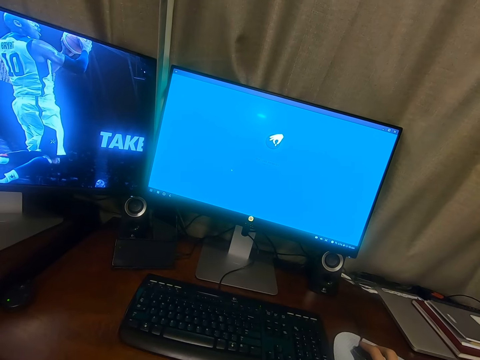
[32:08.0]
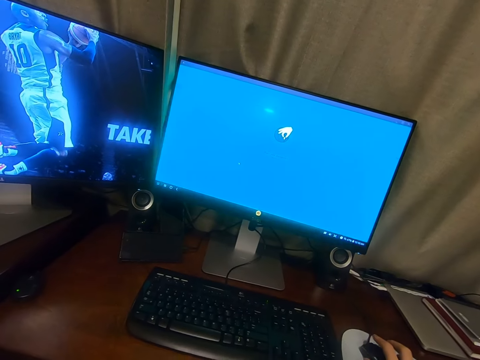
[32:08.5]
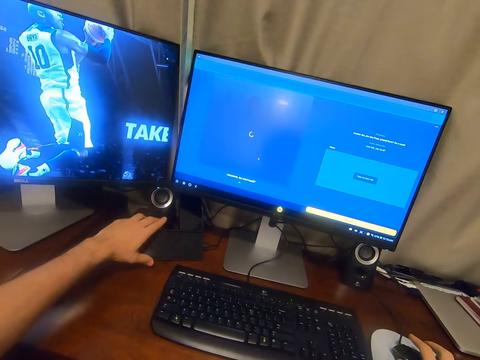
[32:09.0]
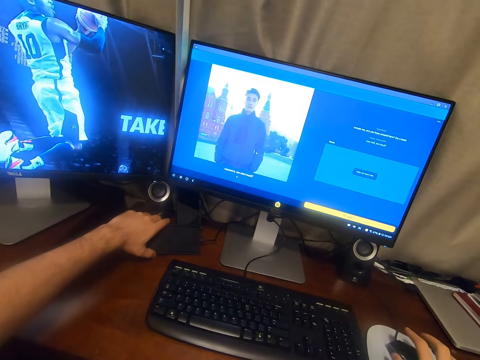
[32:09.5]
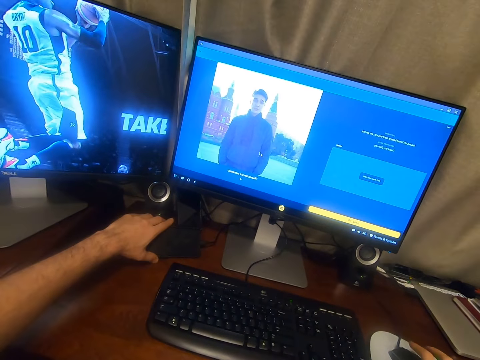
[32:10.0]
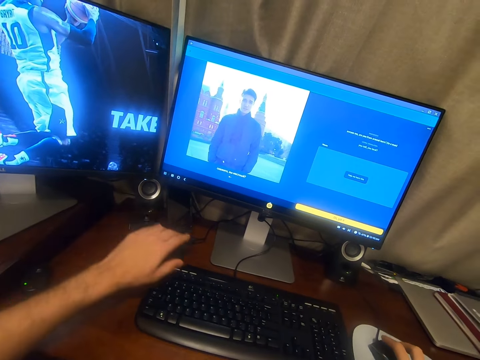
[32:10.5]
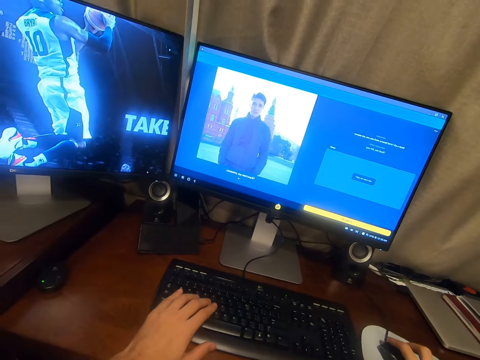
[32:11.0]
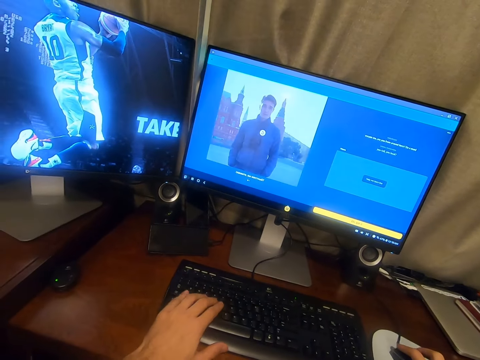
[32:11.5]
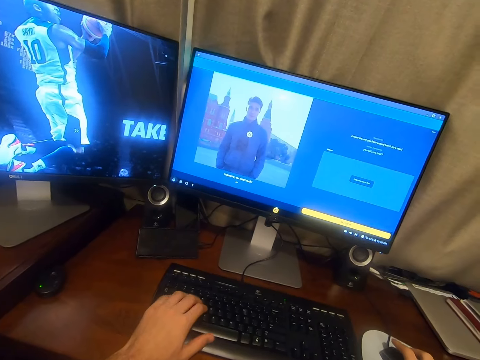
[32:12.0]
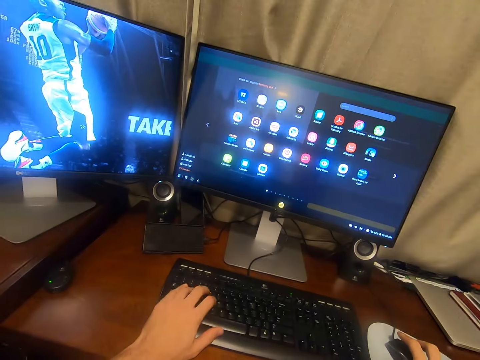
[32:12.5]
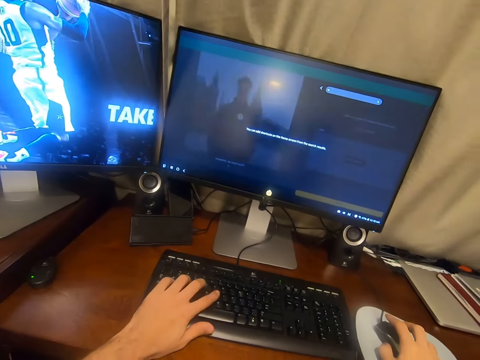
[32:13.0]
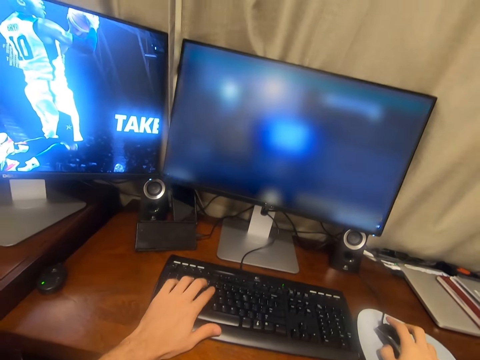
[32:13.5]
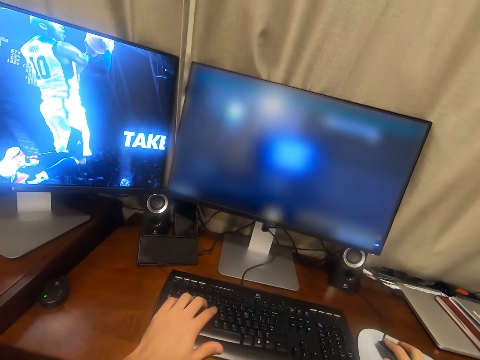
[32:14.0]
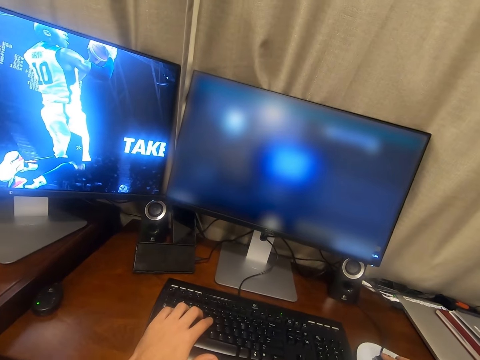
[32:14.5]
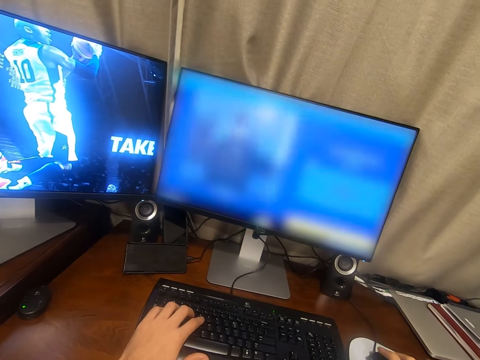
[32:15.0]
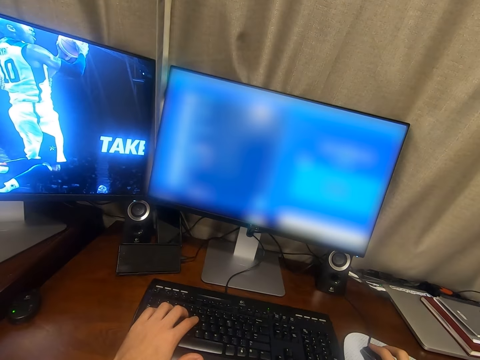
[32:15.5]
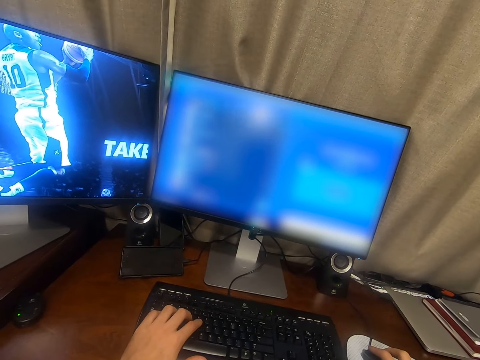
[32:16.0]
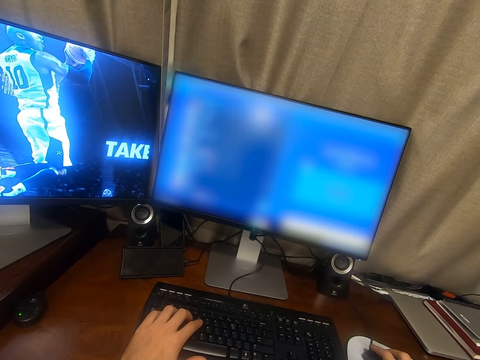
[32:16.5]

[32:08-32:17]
The camera wearer touches a speaker or hard disk. They press the keyboard with the left hand.

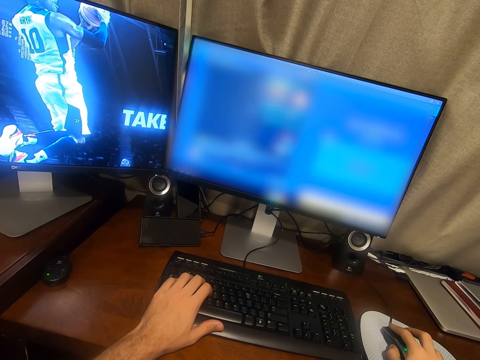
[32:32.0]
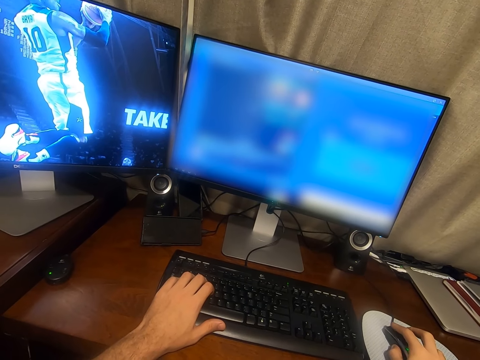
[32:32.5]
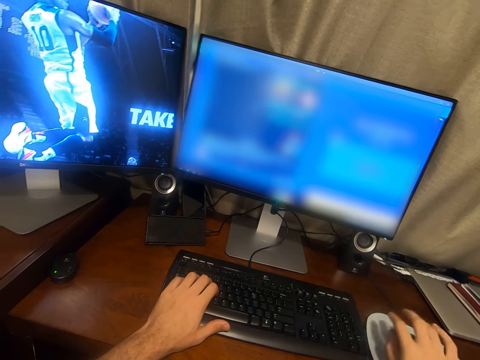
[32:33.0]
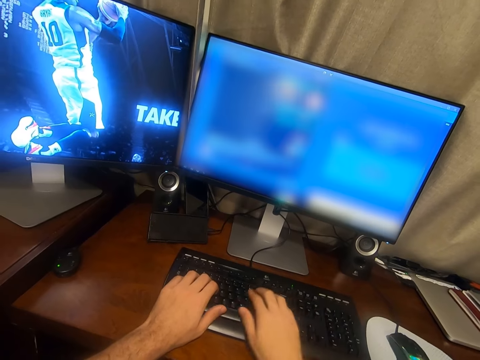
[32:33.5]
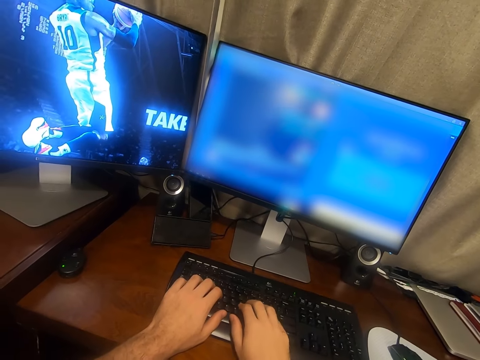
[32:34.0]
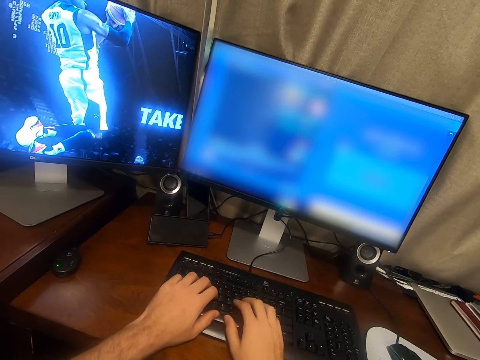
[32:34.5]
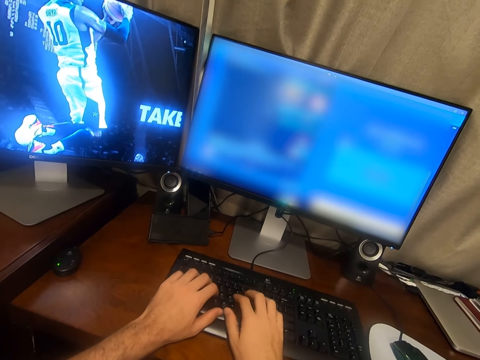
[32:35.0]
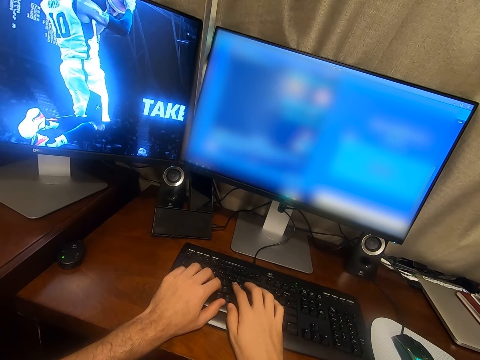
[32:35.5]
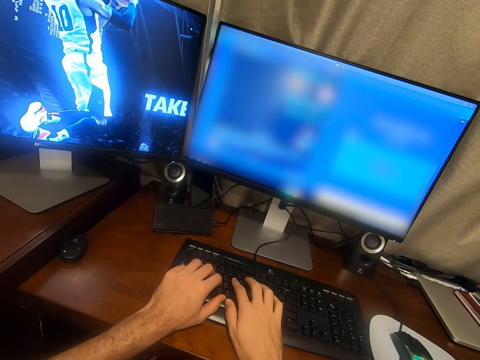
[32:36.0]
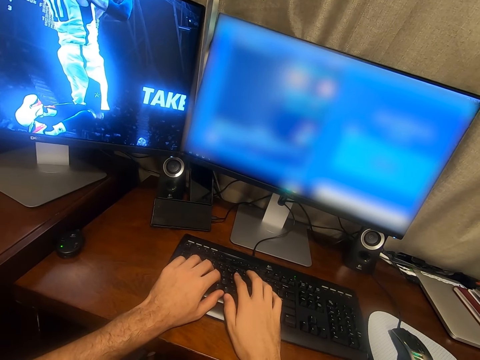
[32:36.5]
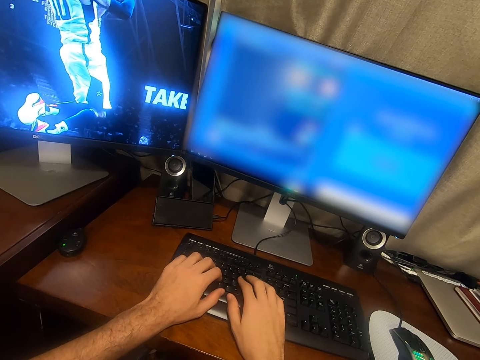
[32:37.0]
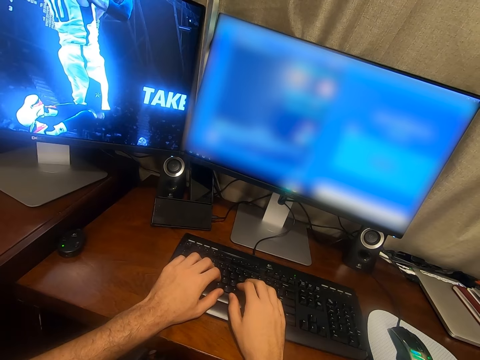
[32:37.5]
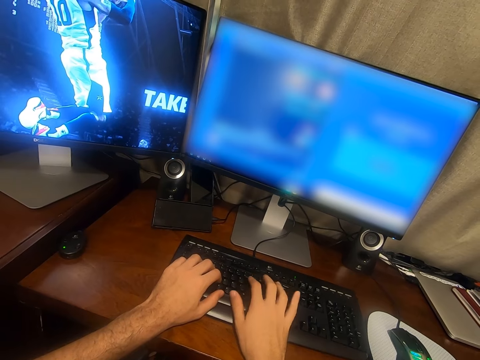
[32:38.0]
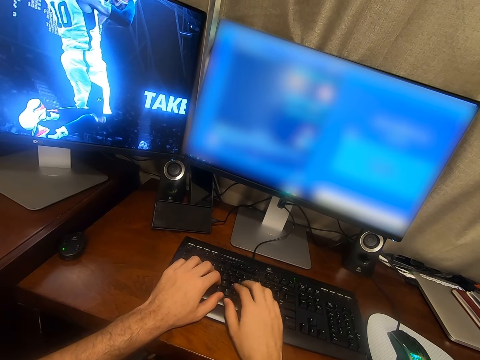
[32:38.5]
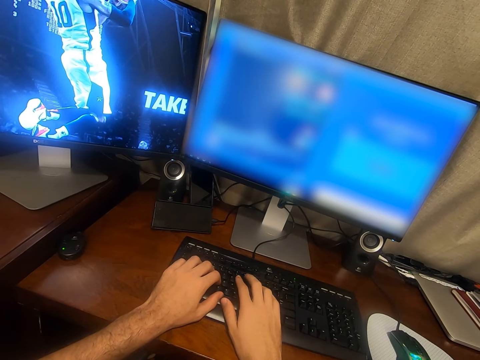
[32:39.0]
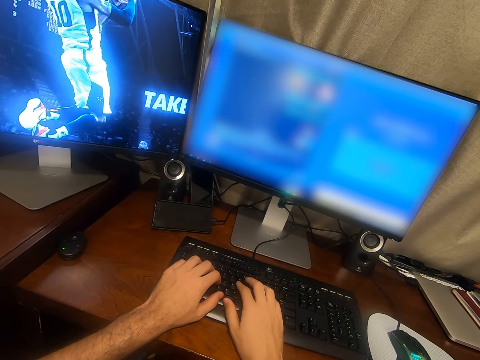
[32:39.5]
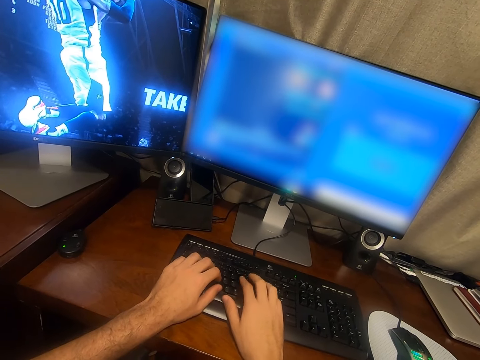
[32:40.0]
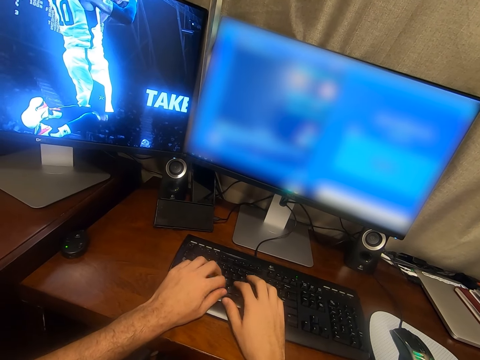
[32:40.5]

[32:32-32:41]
The camera wearer moves a hand away from the mouse. They press the keyboard with both hands.

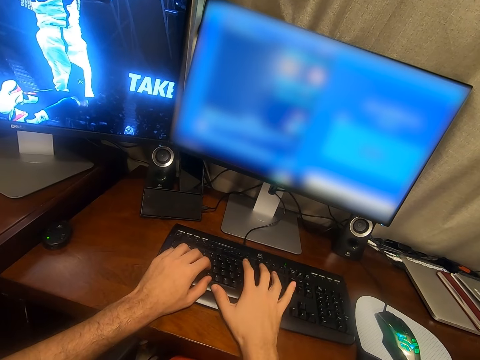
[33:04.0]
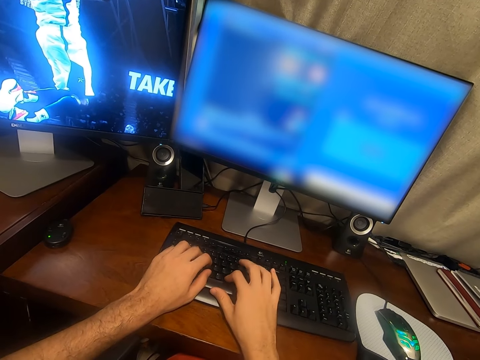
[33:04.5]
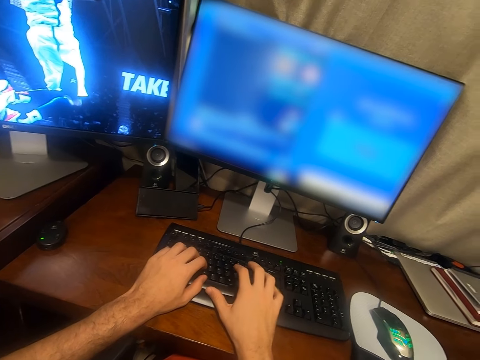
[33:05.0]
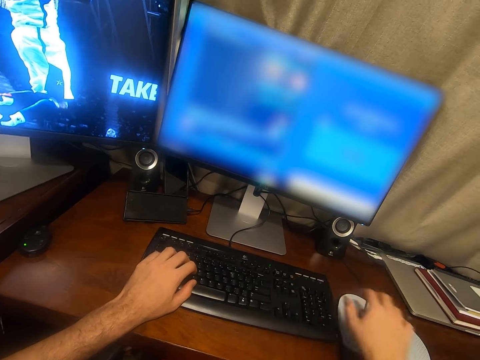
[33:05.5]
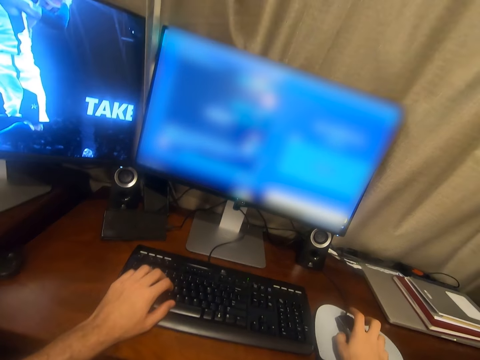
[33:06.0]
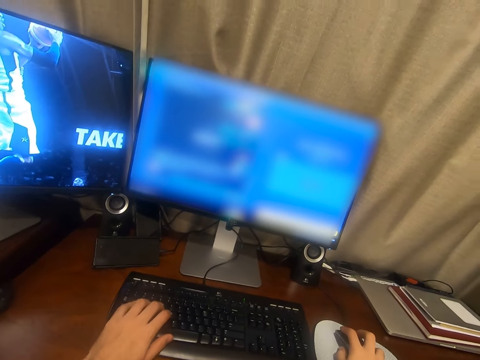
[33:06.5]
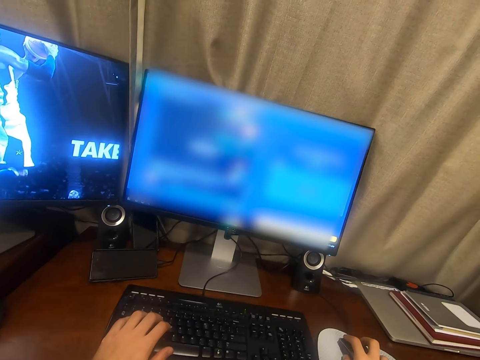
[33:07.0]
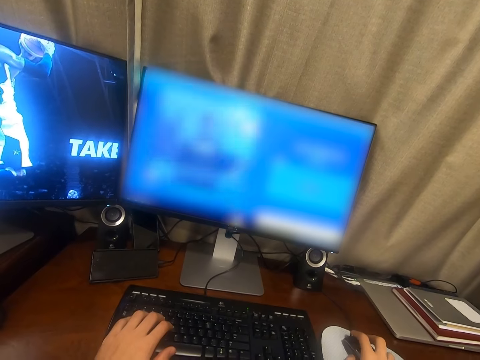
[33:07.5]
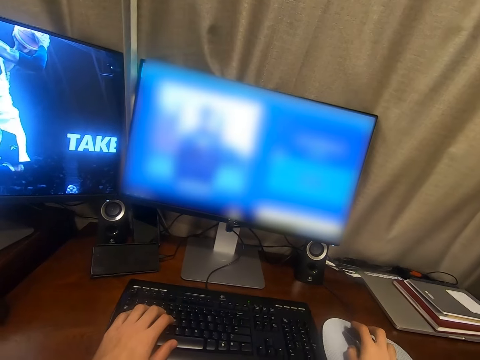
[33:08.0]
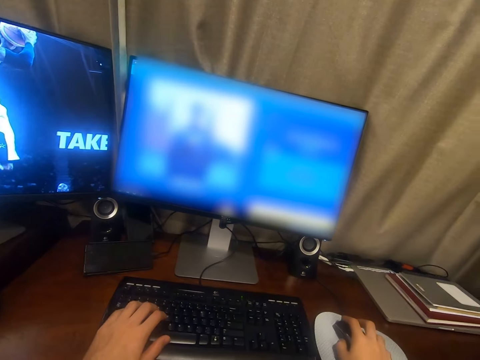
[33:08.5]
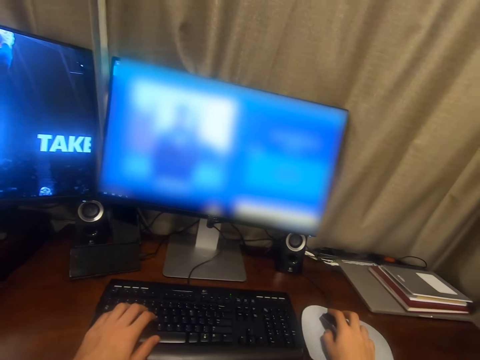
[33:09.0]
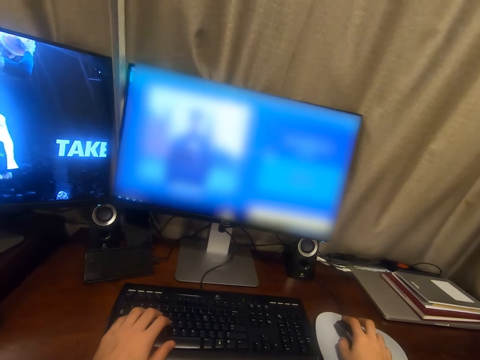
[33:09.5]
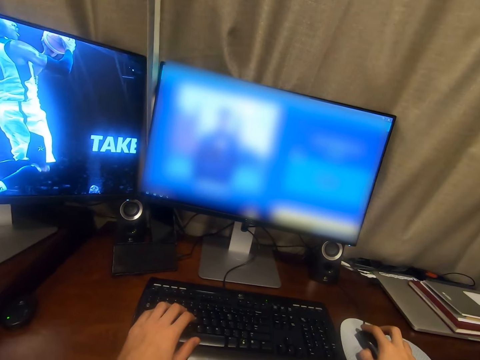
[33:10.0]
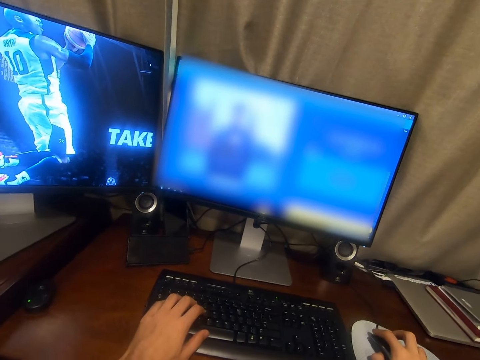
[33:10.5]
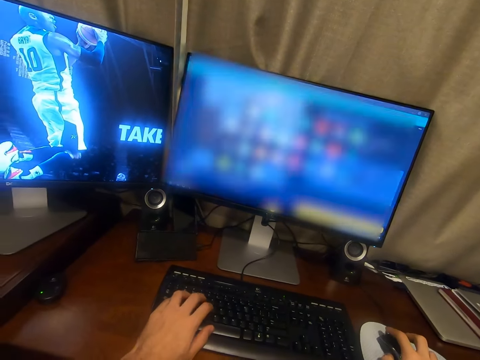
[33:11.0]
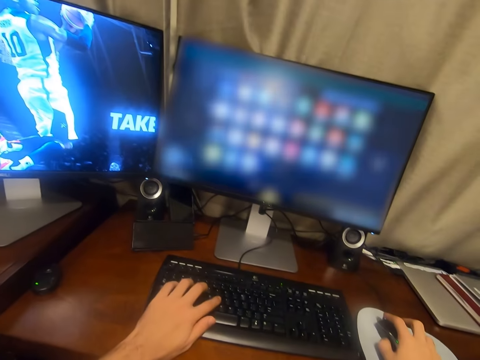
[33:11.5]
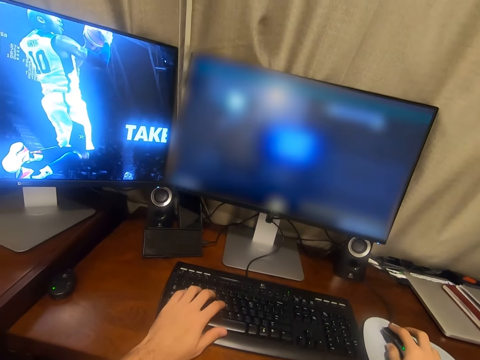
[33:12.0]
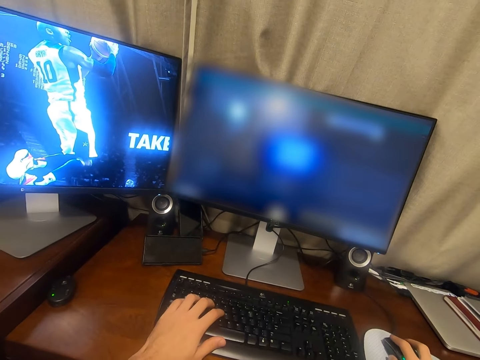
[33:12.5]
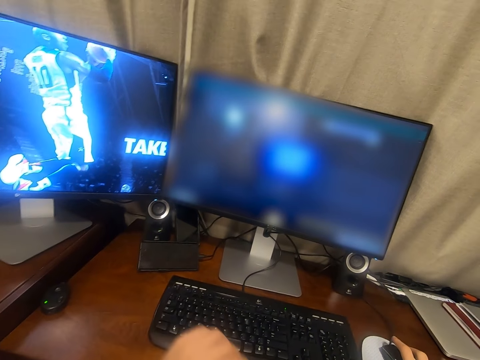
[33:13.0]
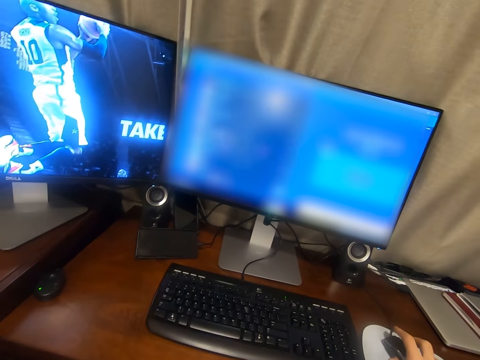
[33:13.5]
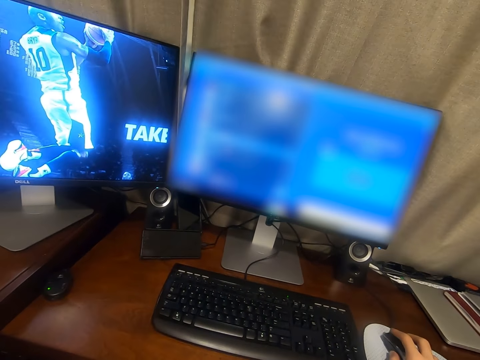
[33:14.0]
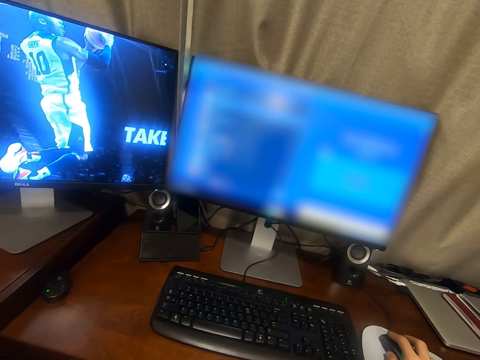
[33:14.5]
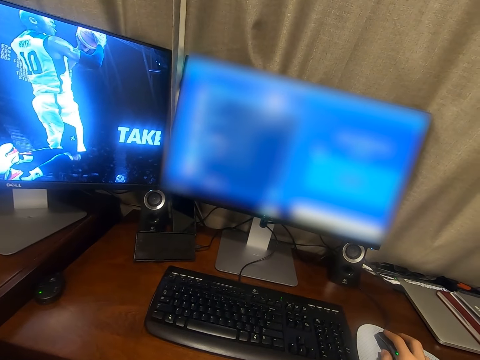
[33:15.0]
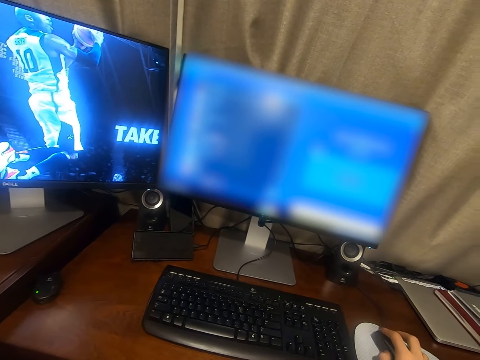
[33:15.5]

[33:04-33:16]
The camera wearer uses the mouse to scroll the computer. They type on the keyboard and move a hand away from the keyboard.
